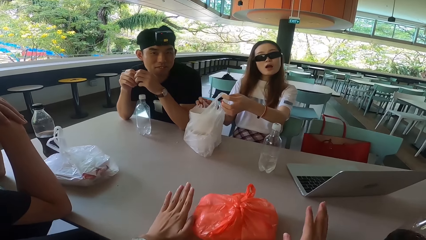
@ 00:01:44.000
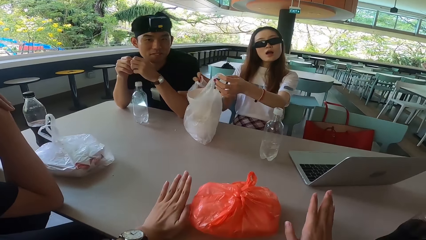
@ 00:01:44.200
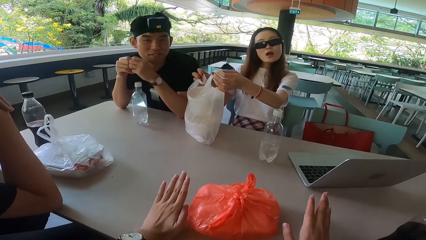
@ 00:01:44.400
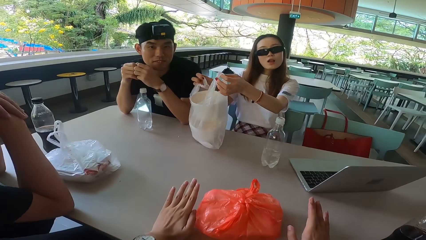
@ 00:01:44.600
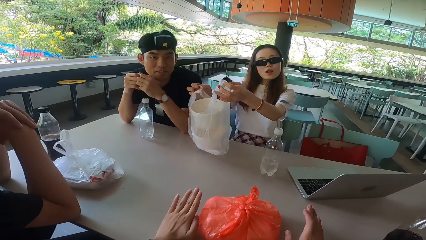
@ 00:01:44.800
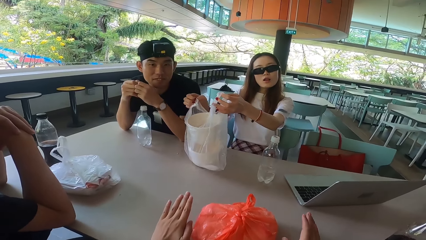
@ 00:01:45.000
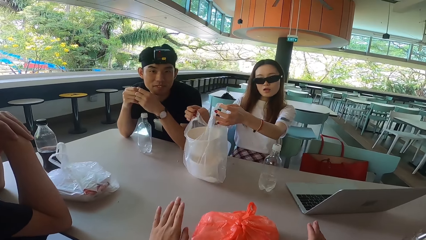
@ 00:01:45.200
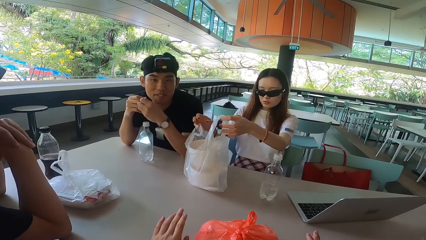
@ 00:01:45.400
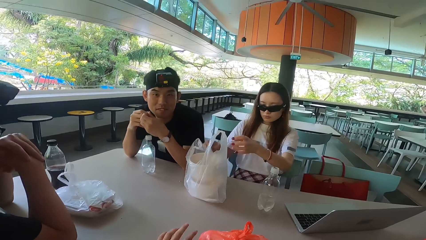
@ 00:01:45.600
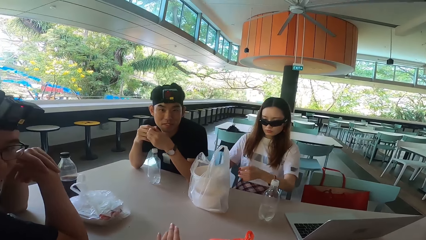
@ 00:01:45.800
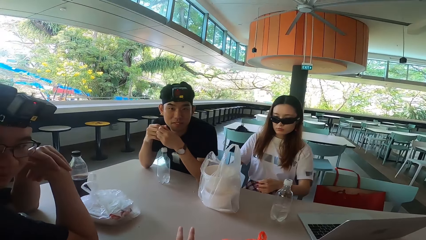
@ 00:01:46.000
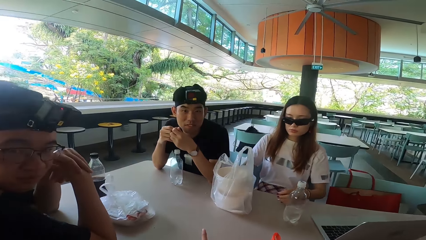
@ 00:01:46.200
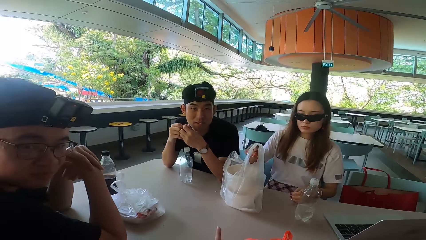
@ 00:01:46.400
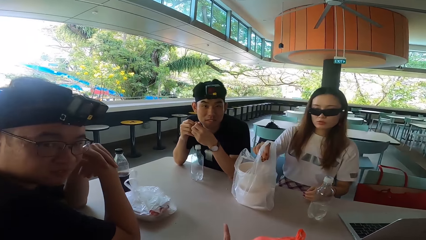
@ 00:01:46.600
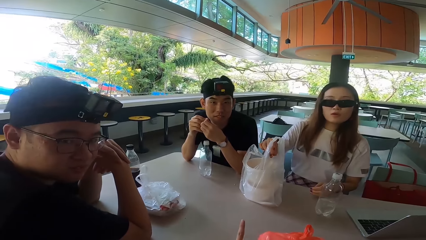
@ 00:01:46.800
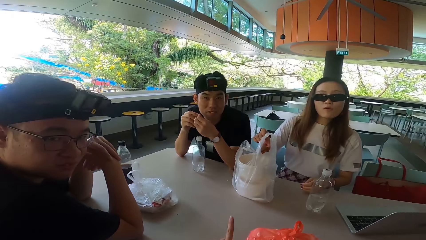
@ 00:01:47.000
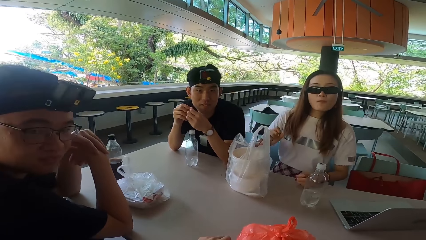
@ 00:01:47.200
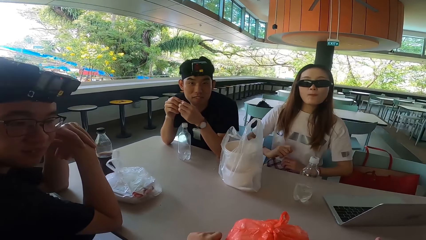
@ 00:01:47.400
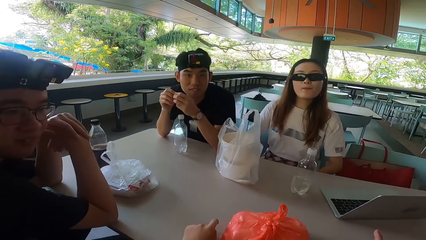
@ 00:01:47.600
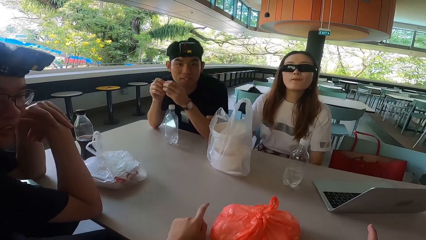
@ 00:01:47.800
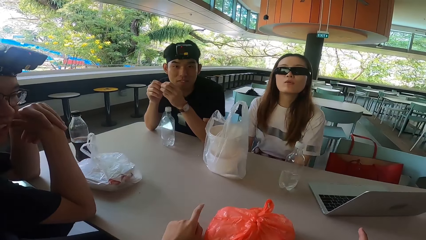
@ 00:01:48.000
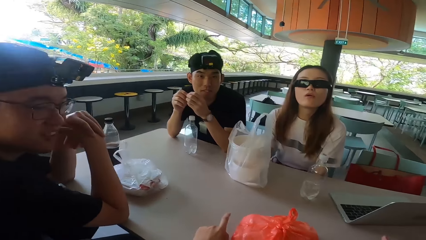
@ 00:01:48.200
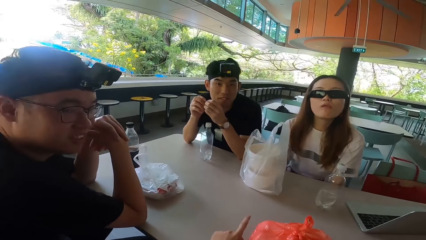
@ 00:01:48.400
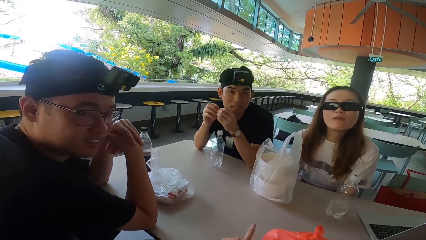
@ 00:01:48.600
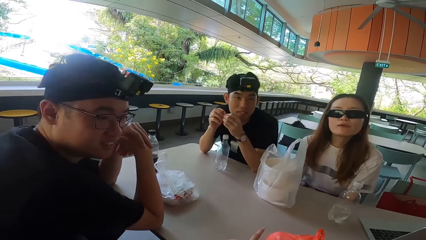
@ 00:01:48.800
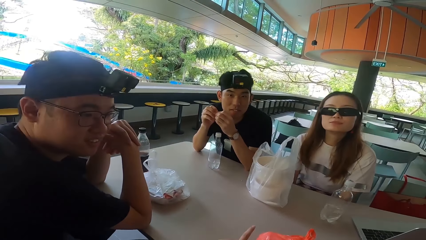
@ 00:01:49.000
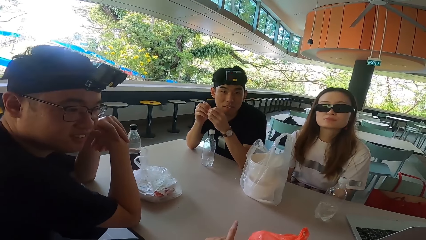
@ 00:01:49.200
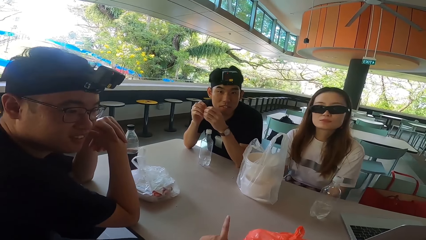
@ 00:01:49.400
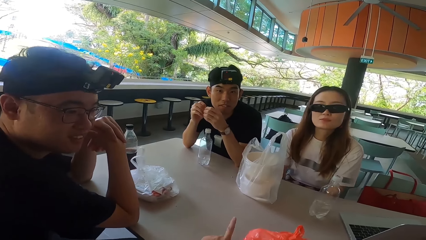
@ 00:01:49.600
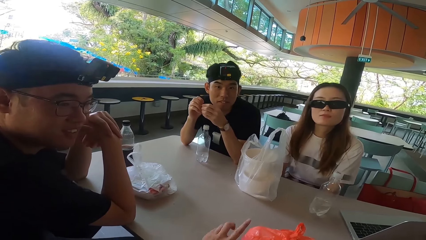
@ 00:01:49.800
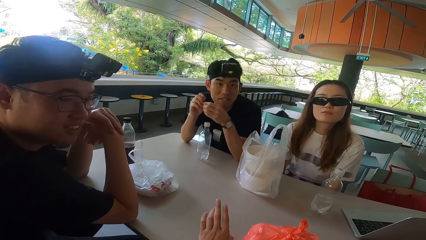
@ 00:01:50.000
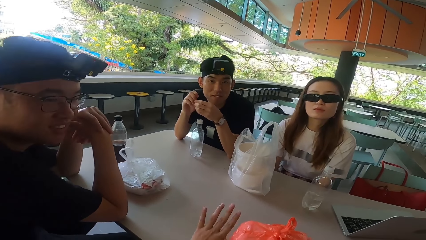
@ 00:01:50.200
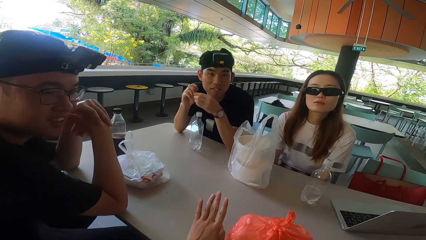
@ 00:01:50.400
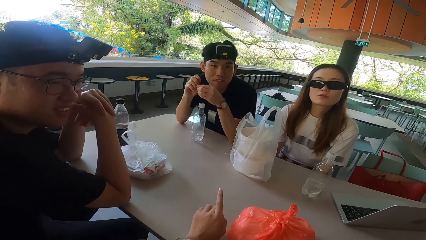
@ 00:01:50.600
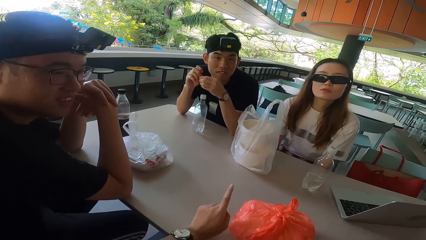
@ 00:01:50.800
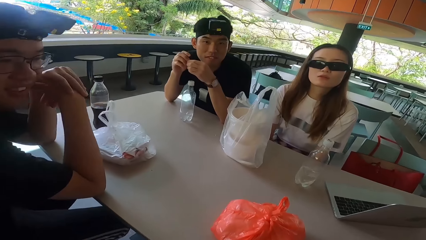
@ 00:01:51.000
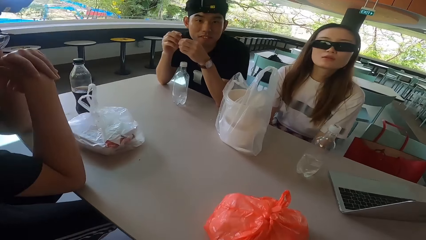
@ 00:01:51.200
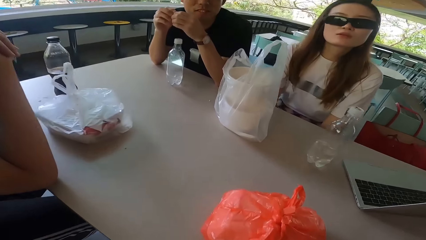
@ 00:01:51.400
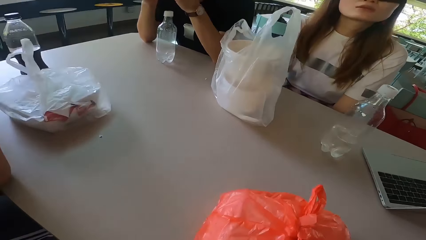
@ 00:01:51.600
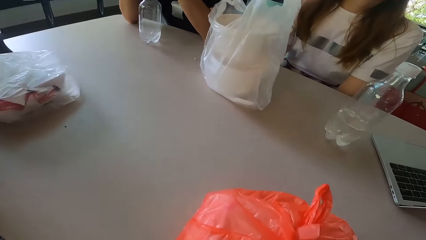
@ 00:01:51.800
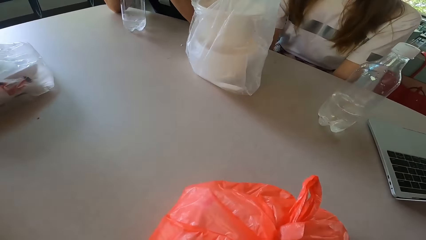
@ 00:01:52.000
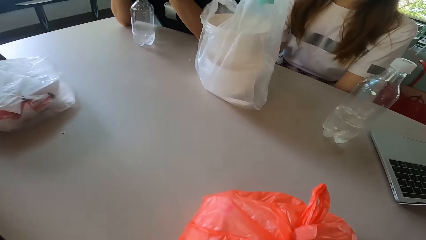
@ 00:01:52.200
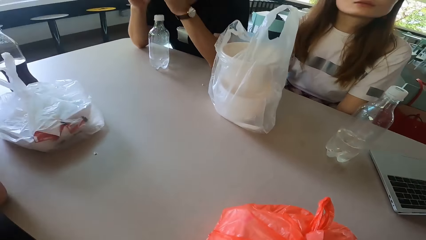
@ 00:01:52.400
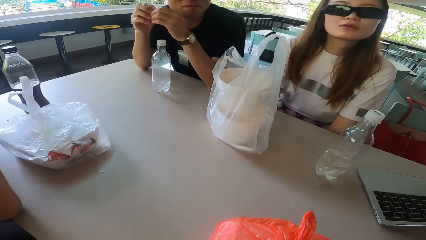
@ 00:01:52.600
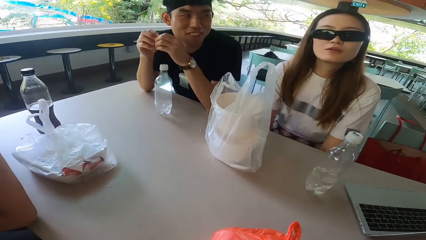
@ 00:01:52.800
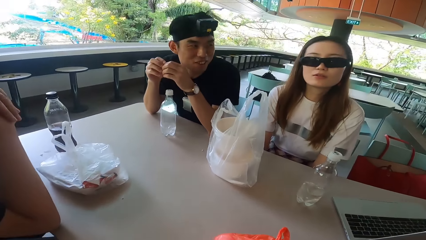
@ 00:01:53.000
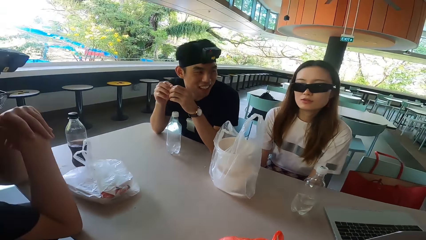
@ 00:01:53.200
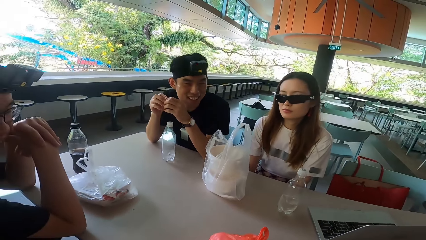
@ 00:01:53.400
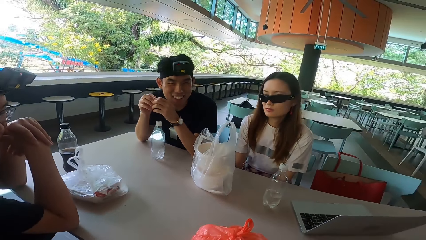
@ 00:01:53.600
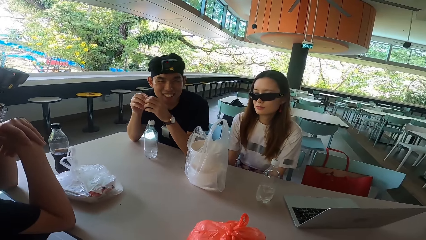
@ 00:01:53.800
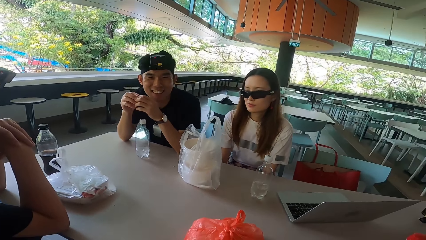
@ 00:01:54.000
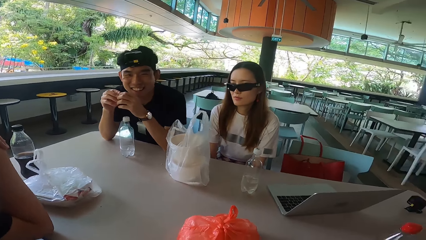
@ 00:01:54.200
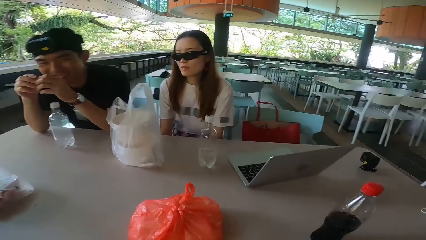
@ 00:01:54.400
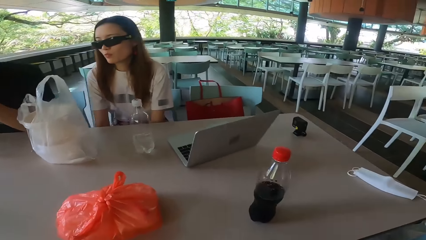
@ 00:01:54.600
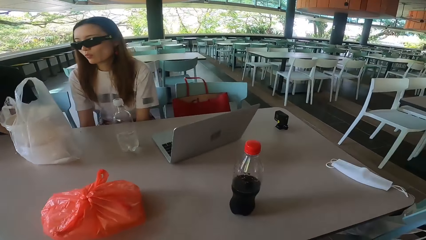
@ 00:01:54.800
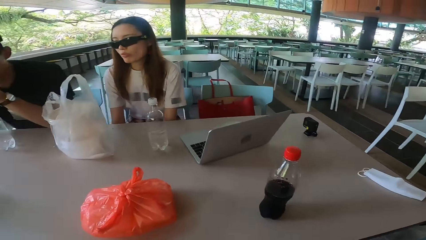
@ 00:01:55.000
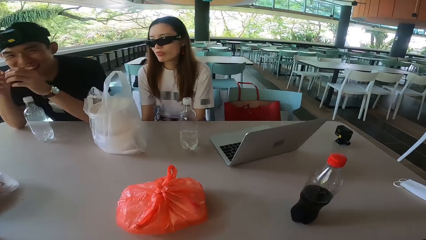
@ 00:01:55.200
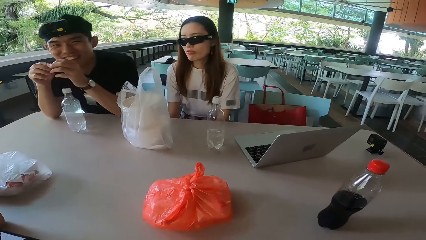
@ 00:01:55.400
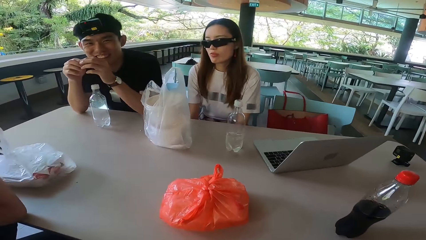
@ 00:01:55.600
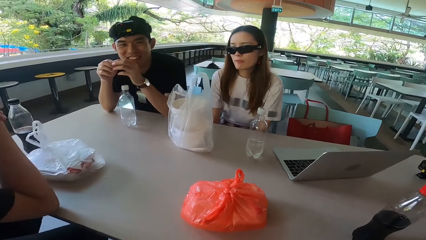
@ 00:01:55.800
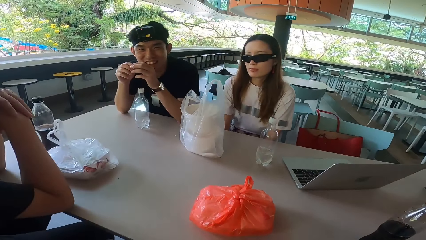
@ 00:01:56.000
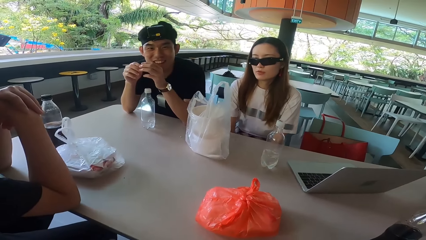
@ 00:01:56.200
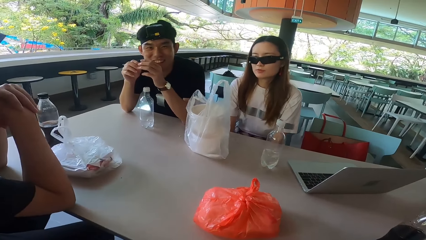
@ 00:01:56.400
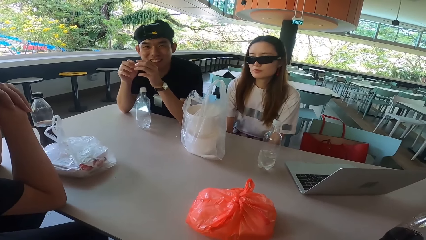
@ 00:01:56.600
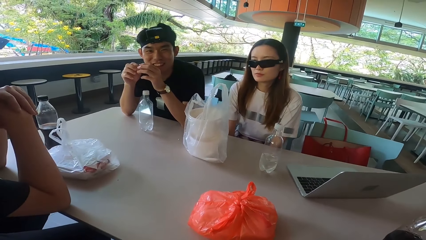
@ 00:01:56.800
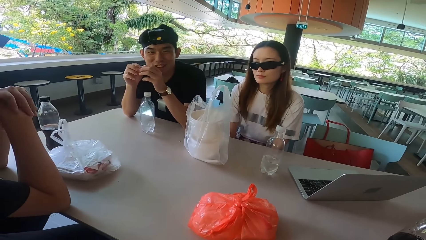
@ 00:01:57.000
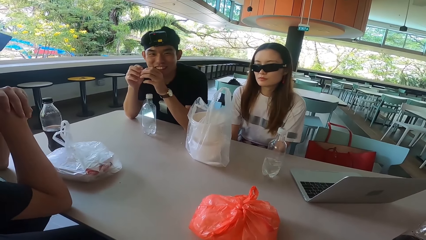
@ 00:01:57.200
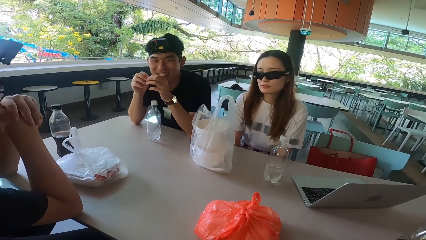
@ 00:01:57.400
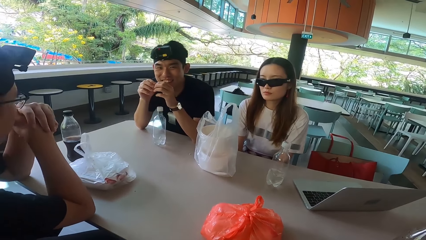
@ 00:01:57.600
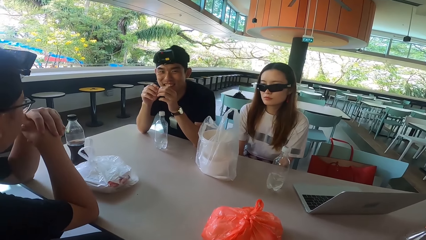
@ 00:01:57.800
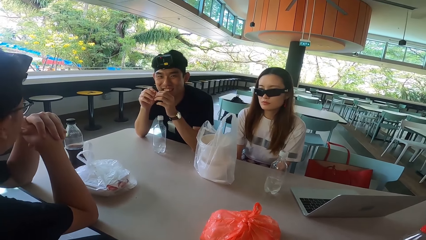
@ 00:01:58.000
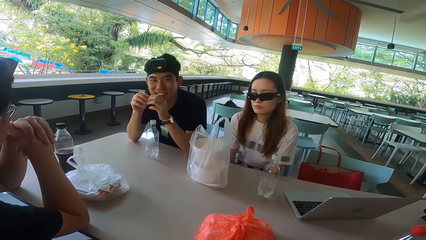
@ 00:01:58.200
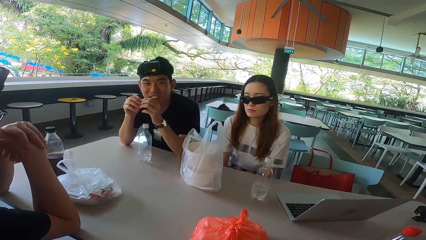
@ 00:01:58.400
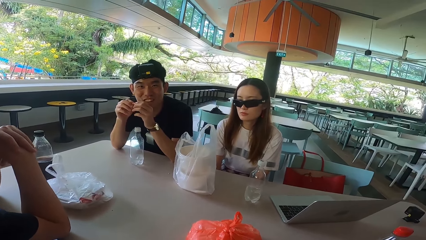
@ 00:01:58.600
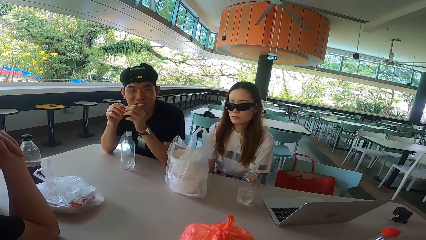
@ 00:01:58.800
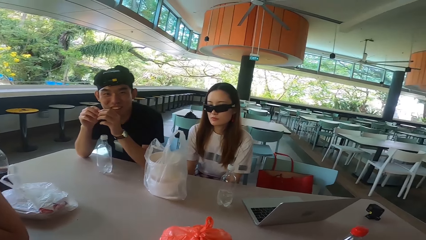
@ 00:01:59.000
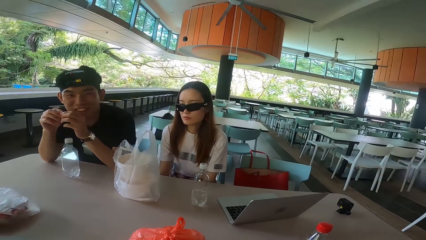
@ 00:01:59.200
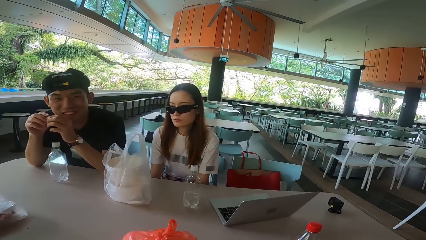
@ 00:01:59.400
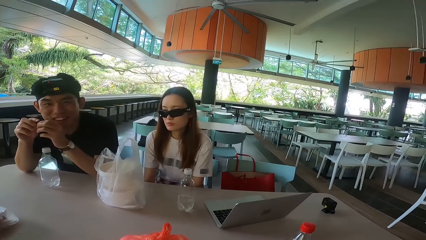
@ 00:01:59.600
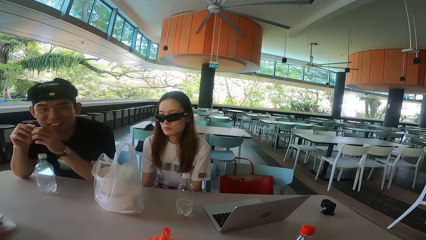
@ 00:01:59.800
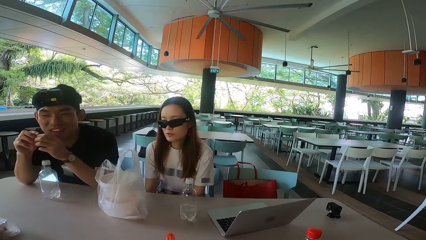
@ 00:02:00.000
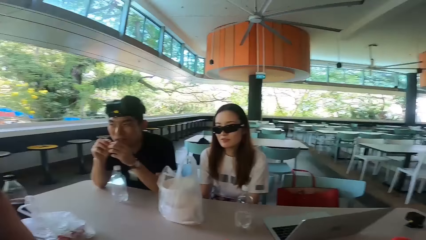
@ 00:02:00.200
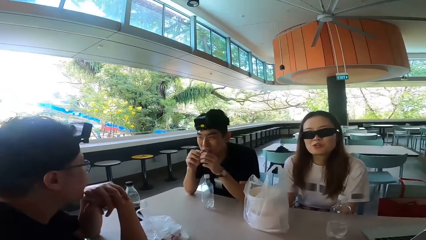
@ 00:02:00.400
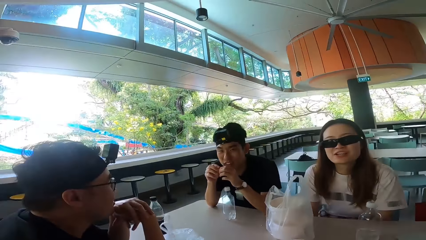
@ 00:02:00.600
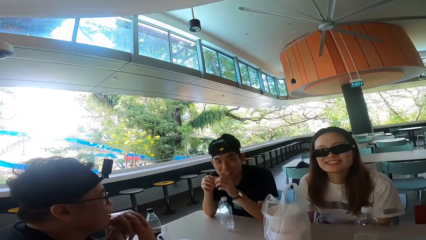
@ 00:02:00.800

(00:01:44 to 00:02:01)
A man turns forward. A lady turns toward the camera wearer. The camera wearer puts his hands on the table. The lady lifts a bag and moves hands away from the polythene bag. The camera wearer talks to the lady, the man and another man. The lady picks up something and drops something in the polythene bag. The lady lowers hands. The camera wearer gestures his hand. The first man turns left and turns forward. The first man laughs. The first man shakes his head. The other man turns left.
